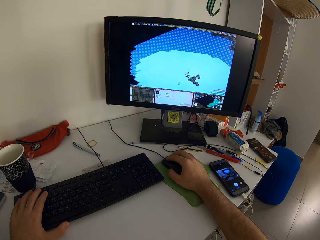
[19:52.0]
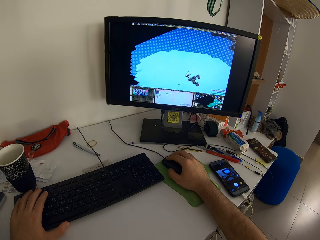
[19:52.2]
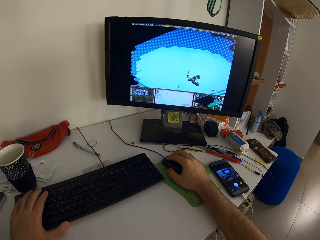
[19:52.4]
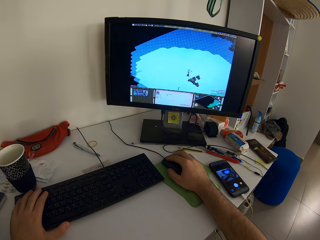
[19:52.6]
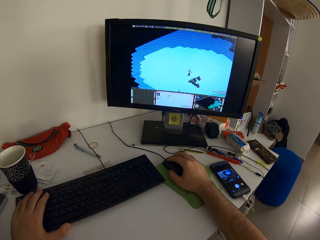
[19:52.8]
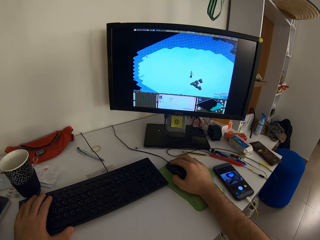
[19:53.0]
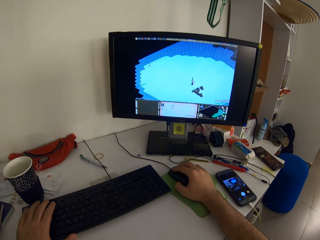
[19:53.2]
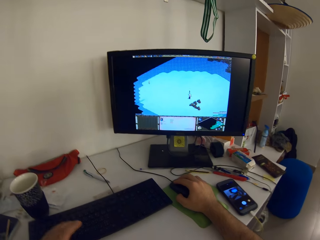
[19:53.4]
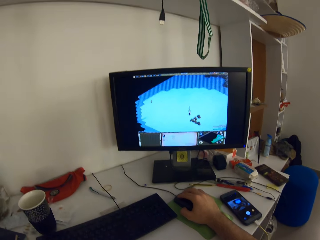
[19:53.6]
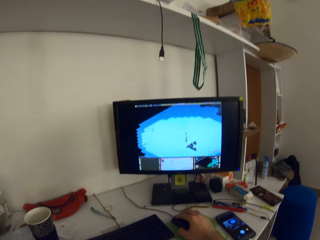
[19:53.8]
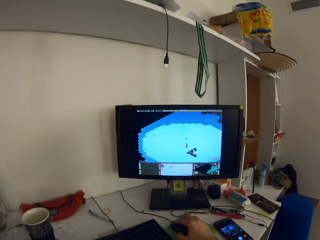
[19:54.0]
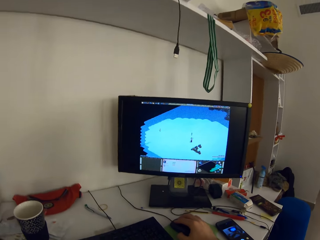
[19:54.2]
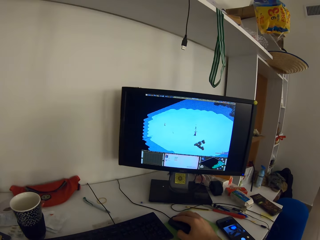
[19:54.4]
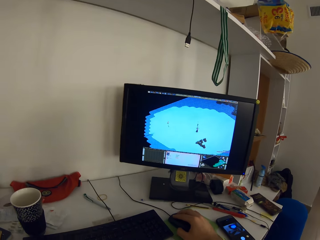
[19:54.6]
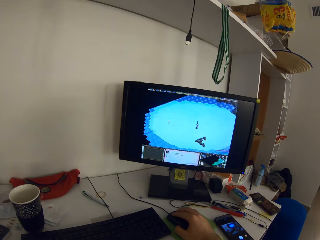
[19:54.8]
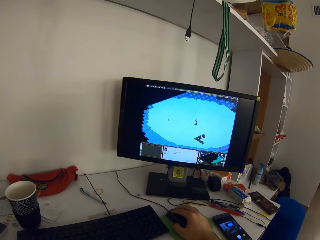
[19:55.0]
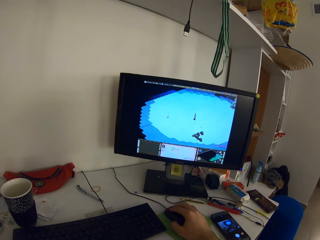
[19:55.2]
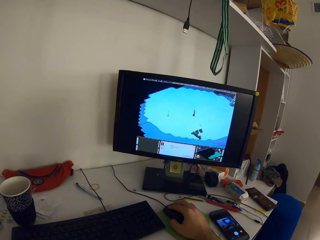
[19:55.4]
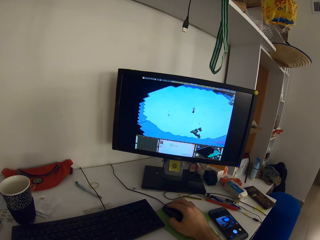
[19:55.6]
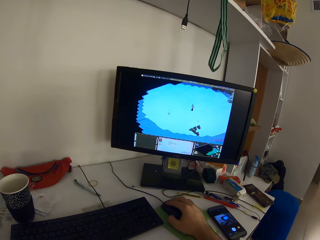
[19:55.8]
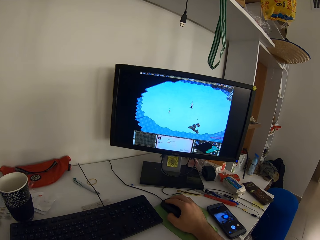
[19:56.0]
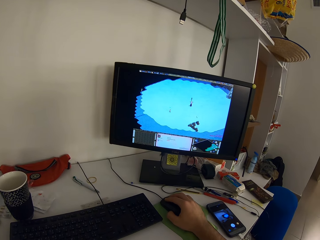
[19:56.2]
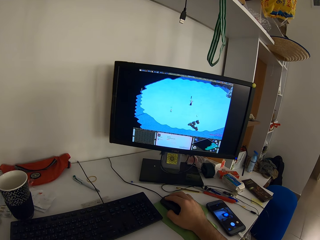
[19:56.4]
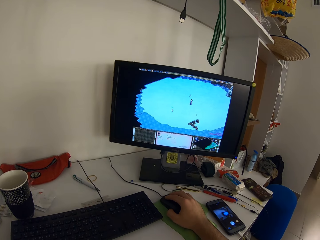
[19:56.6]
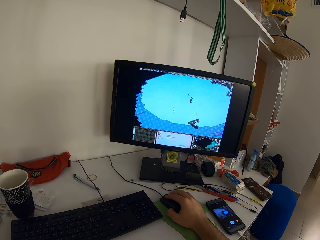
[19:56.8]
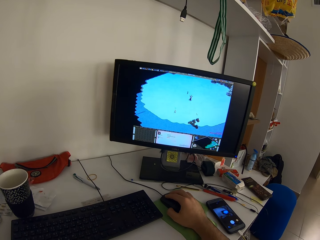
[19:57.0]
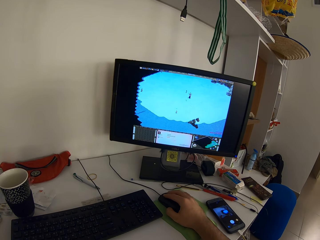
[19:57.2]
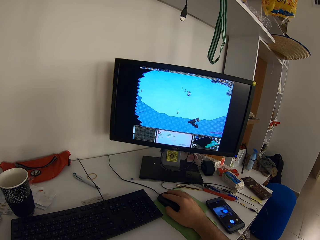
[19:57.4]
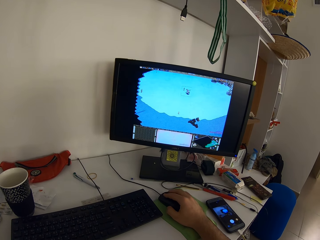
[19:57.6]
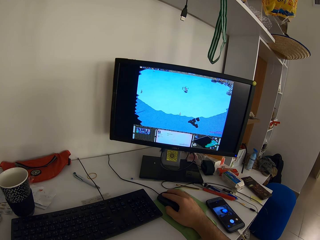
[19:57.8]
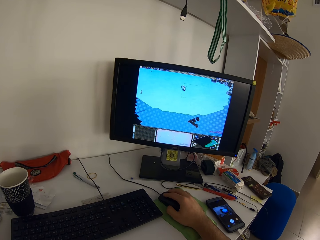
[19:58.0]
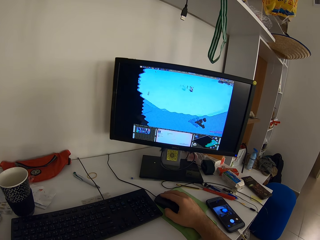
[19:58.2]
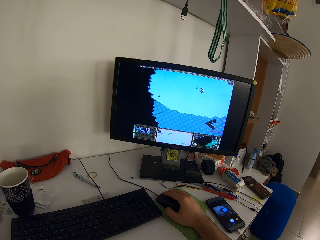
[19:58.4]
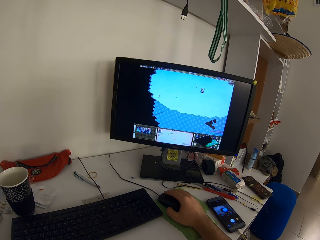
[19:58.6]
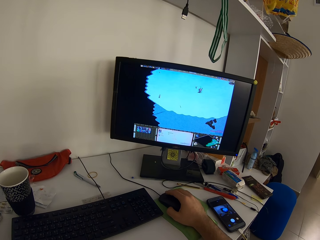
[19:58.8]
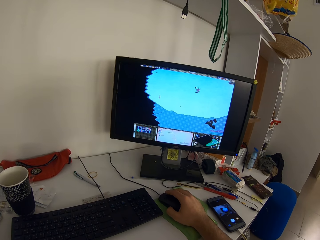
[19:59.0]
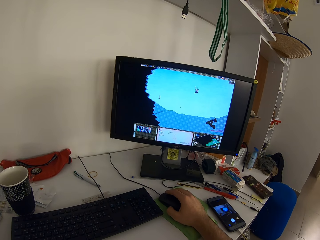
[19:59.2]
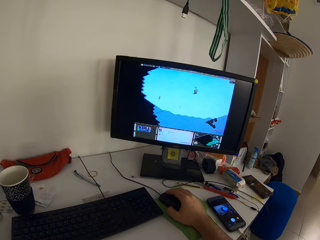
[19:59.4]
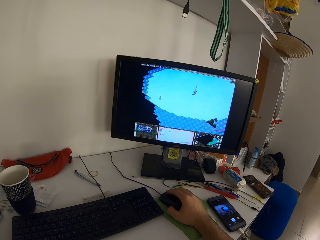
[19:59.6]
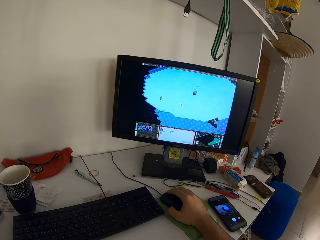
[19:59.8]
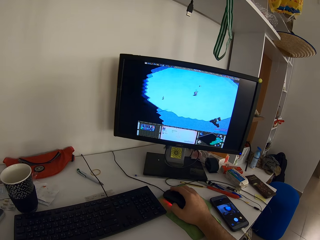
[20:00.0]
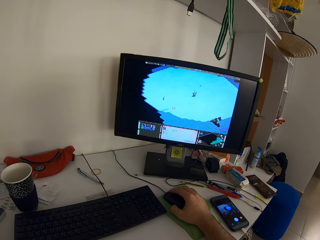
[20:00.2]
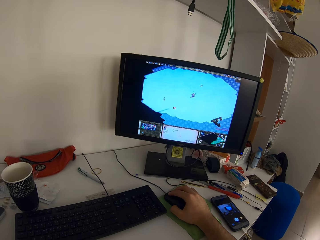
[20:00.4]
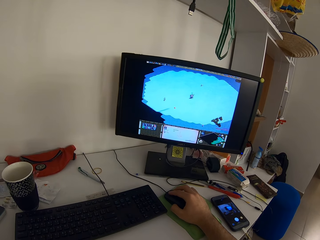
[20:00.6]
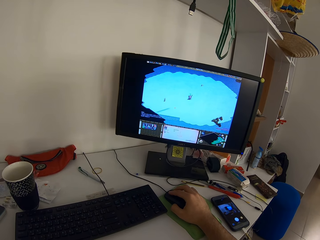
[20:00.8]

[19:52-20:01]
The camera wearer removes his left hand from the keyboard. He plays a game on a monitor using a mouse.

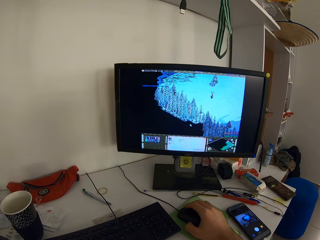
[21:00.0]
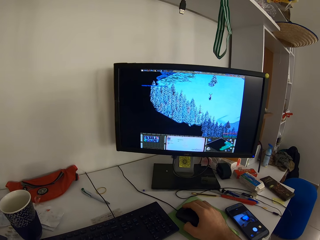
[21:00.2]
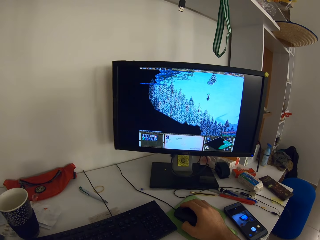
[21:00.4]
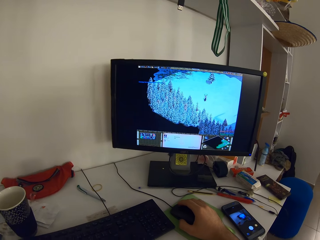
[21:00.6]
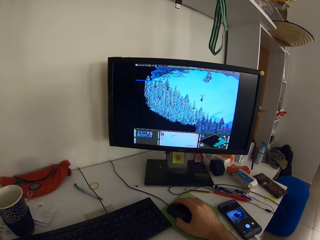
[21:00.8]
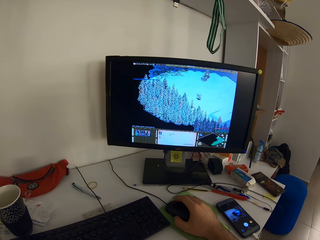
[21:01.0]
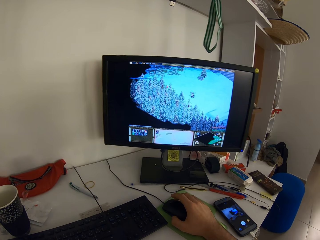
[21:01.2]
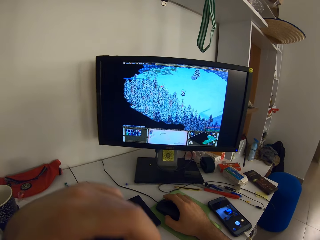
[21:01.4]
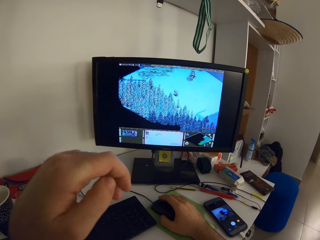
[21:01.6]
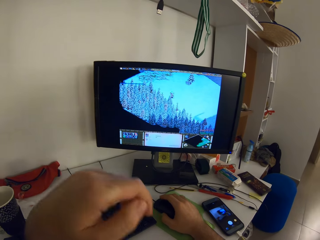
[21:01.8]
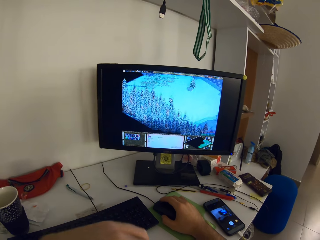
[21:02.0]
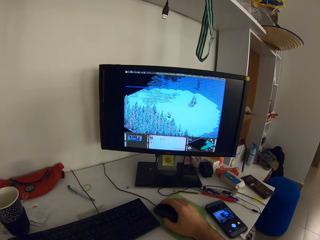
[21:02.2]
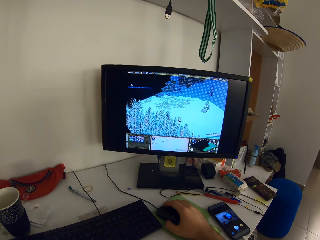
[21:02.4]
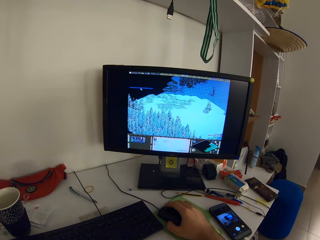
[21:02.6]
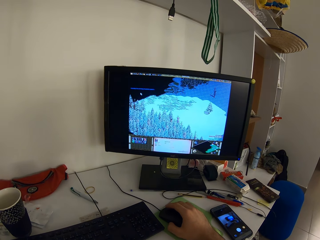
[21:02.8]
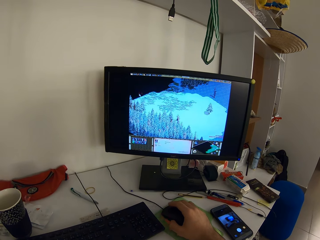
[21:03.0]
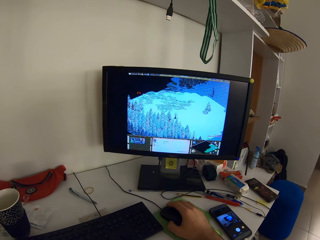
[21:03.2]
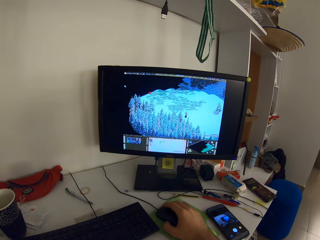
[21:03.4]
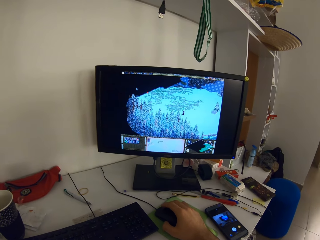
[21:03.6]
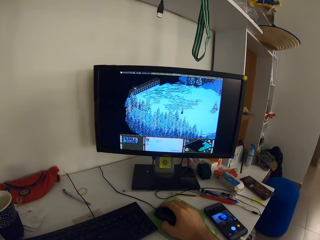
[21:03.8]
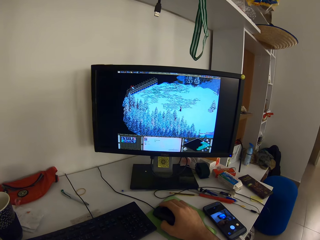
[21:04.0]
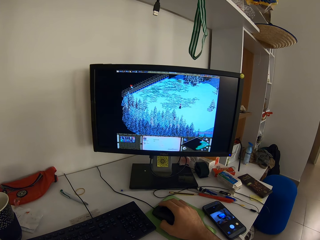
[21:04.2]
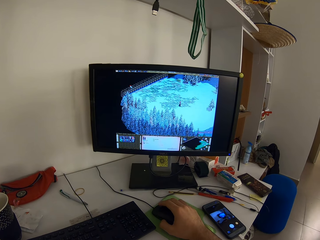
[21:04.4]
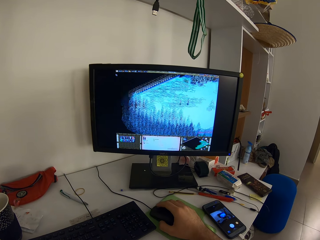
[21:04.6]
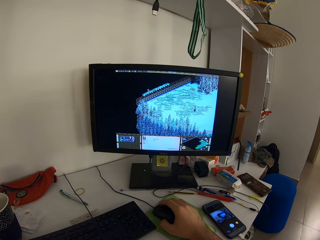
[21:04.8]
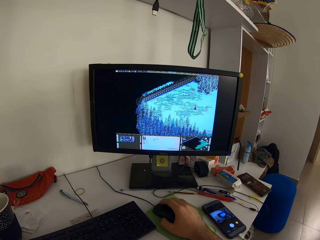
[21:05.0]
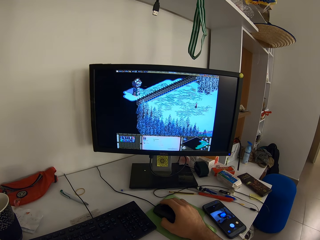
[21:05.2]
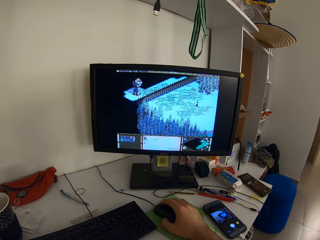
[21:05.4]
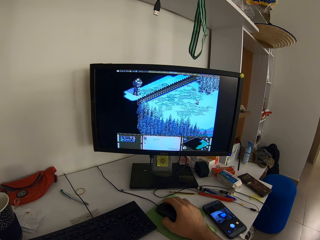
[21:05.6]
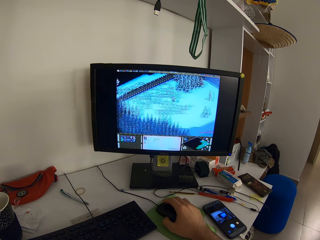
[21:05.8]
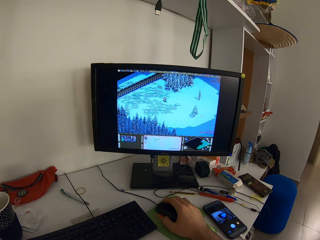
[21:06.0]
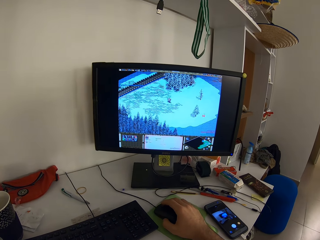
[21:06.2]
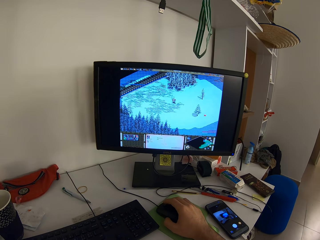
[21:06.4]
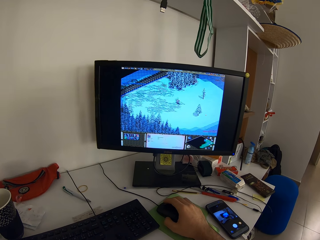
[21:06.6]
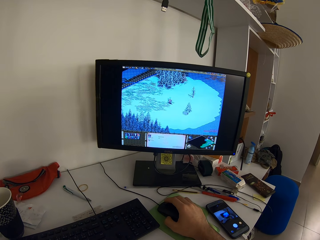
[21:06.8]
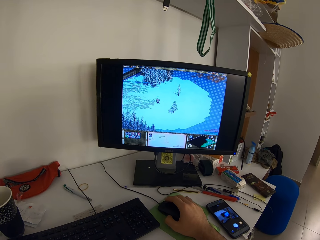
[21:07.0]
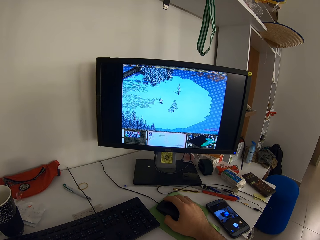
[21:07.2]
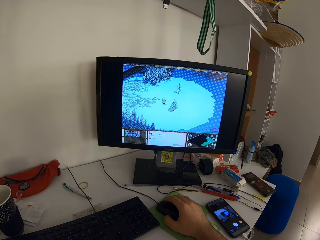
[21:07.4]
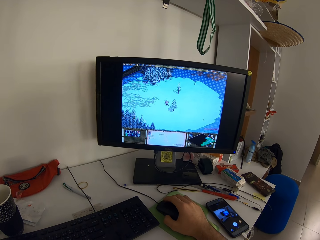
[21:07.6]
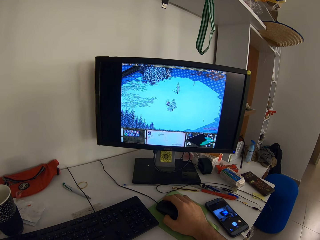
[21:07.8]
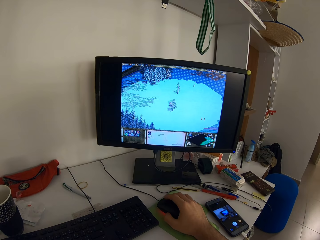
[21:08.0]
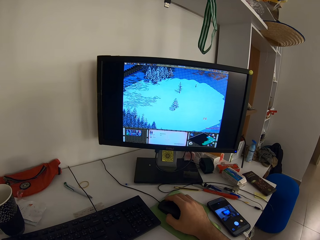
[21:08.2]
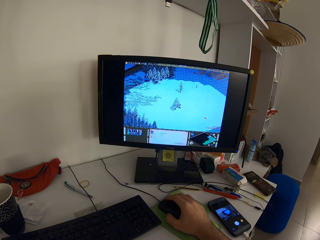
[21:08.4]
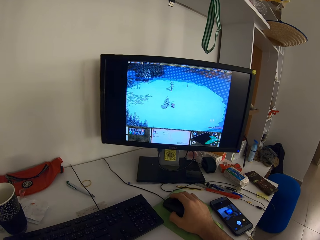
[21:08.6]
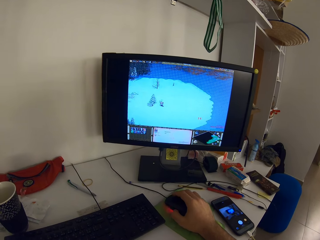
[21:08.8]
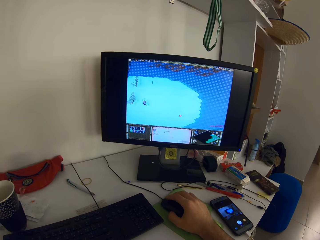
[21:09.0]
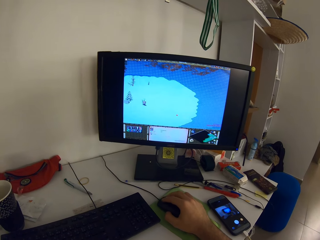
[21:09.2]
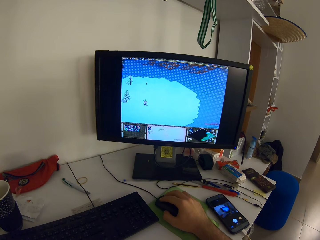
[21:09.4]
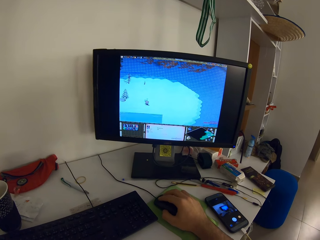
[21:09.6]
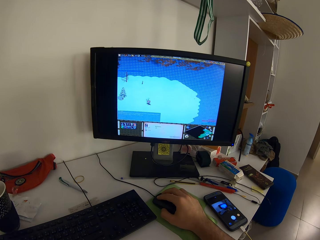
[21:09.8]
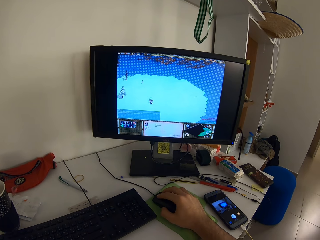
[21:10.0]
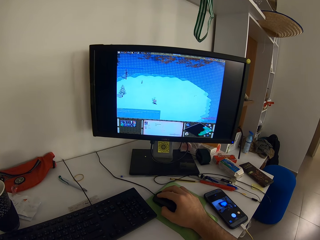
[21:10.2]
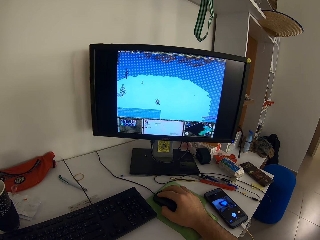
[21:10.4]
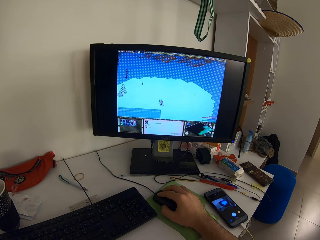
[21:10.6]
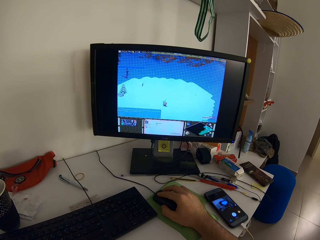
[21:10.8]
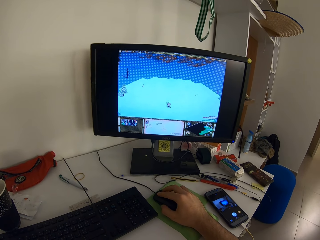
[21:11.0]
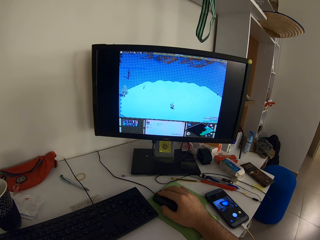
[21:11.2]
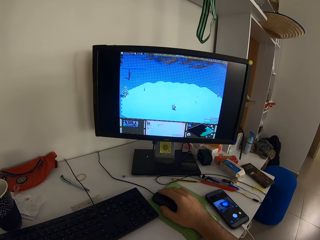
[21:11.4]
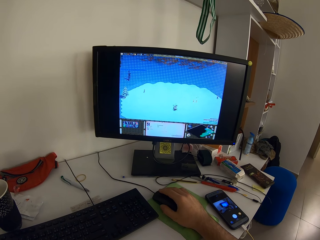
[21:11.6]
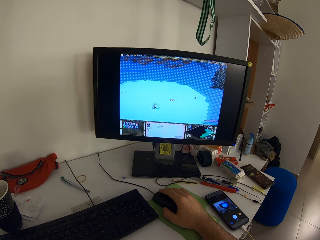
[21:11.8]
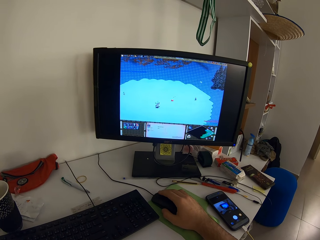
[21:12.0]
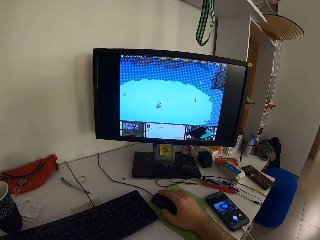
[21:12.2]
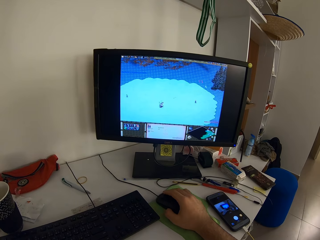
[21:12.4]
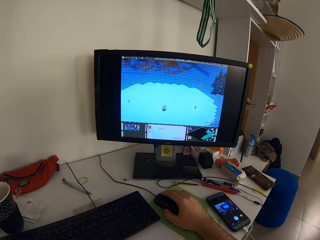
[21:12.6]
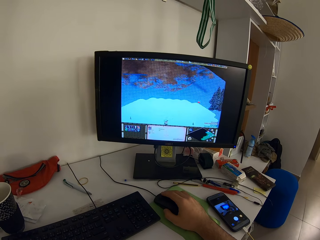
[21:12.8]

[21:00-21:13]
The camera wearer moves his hands towards his face. He plays a game on a monitor using a mouse.
